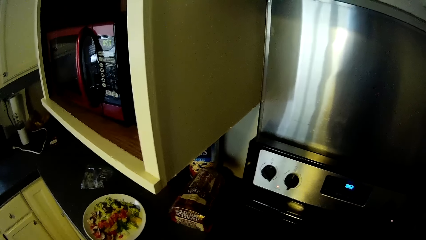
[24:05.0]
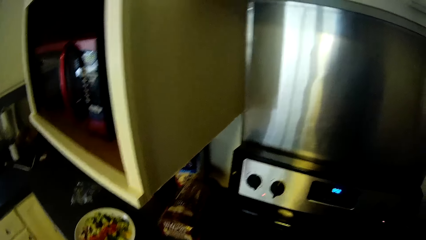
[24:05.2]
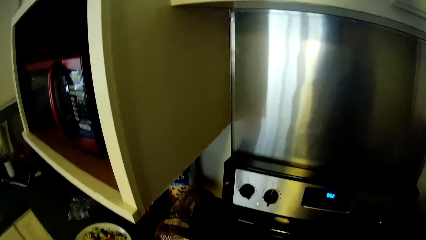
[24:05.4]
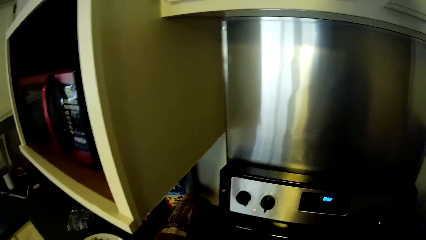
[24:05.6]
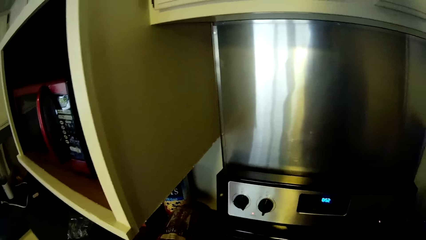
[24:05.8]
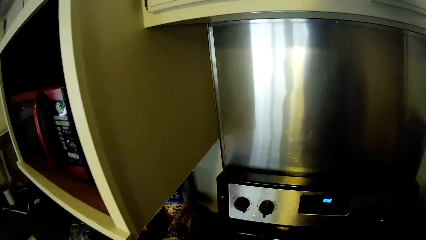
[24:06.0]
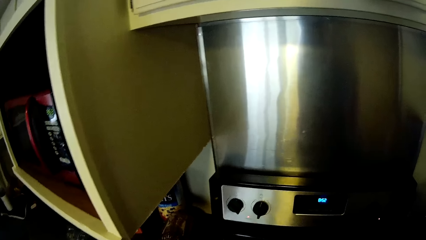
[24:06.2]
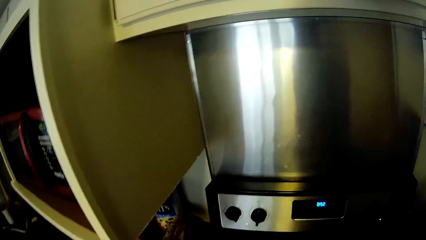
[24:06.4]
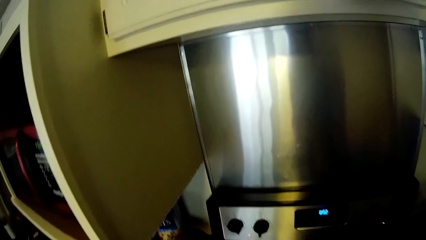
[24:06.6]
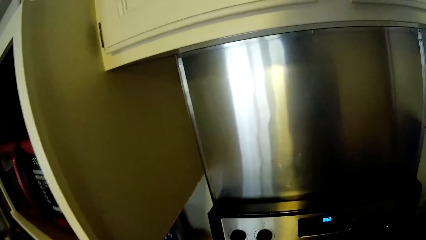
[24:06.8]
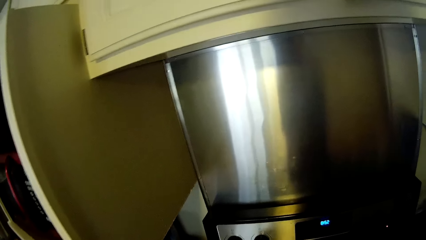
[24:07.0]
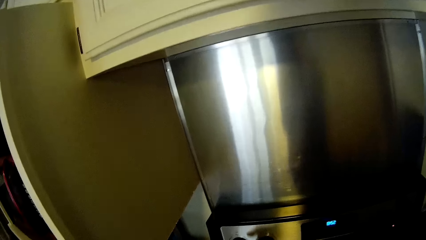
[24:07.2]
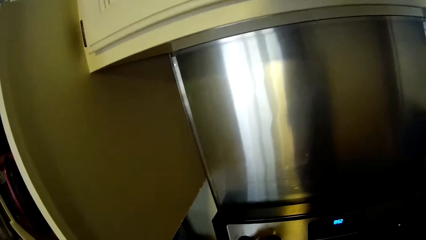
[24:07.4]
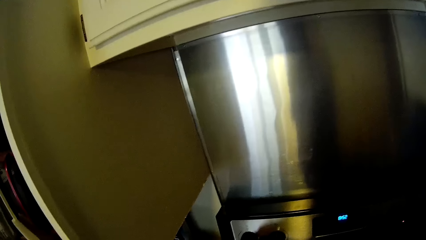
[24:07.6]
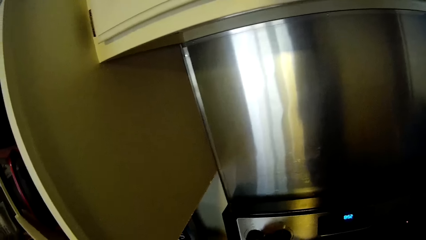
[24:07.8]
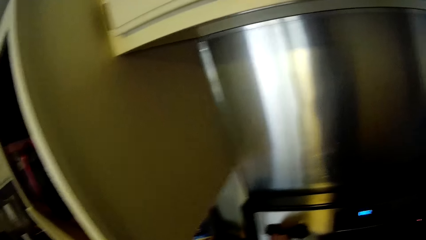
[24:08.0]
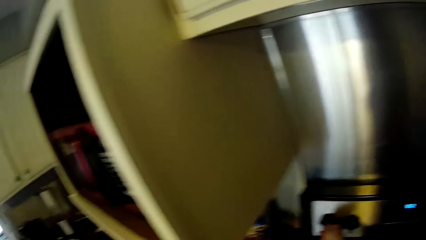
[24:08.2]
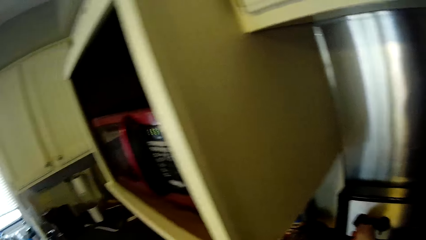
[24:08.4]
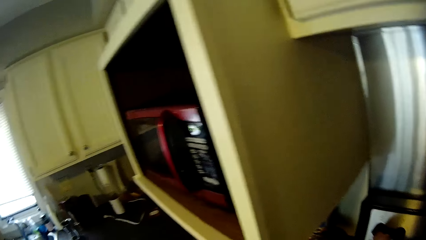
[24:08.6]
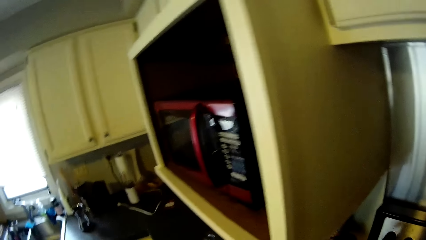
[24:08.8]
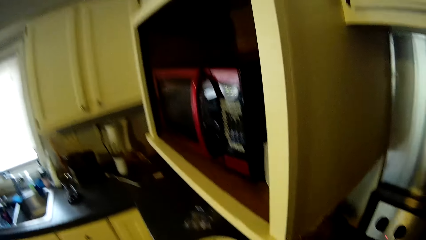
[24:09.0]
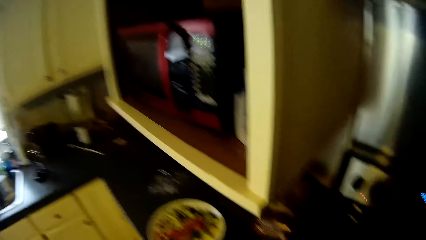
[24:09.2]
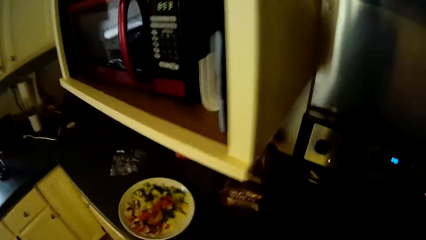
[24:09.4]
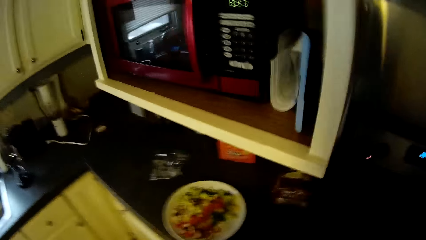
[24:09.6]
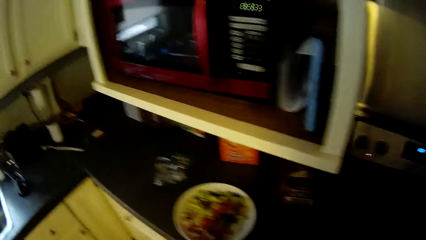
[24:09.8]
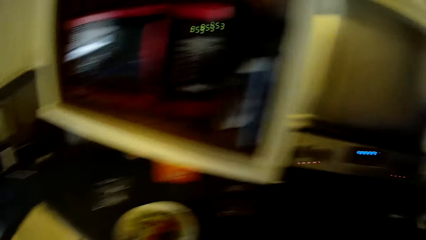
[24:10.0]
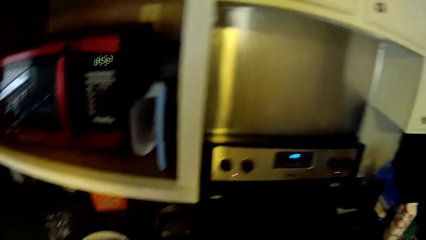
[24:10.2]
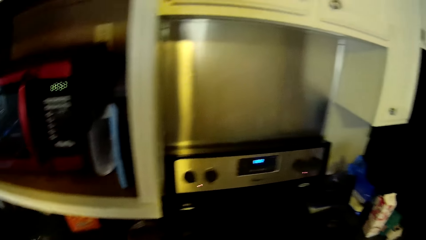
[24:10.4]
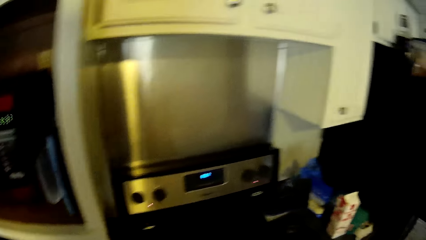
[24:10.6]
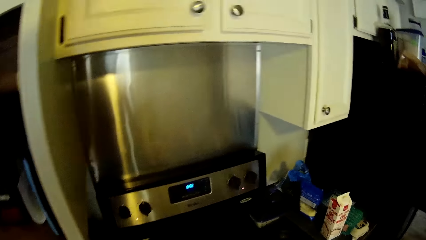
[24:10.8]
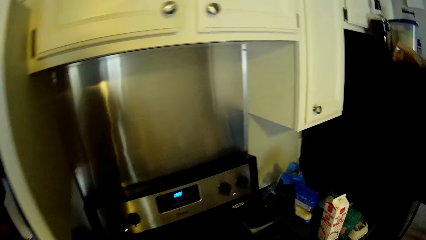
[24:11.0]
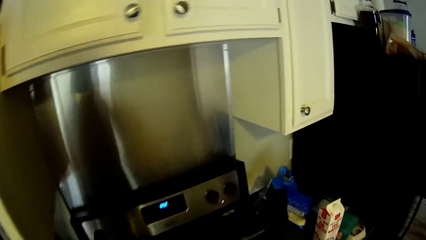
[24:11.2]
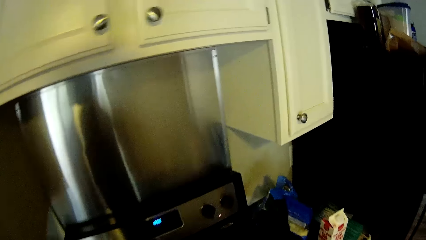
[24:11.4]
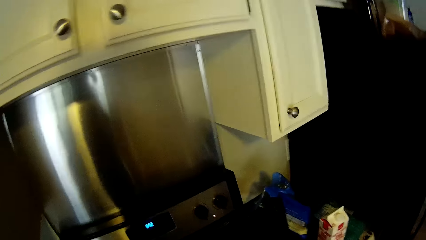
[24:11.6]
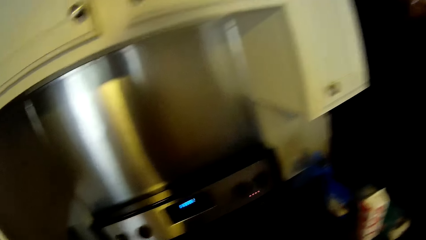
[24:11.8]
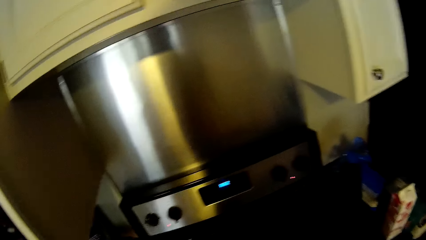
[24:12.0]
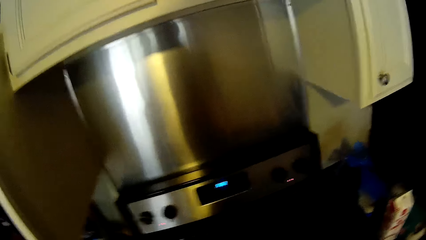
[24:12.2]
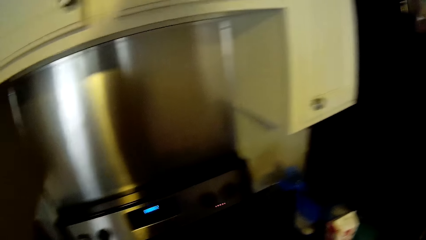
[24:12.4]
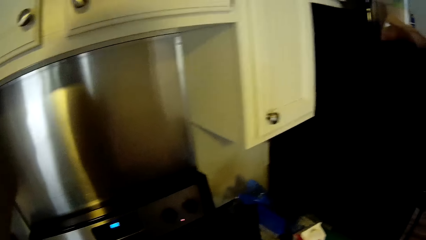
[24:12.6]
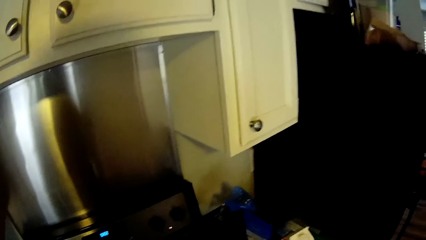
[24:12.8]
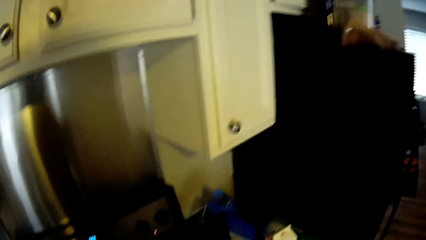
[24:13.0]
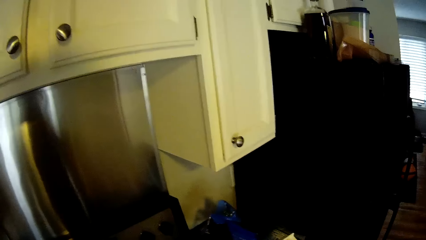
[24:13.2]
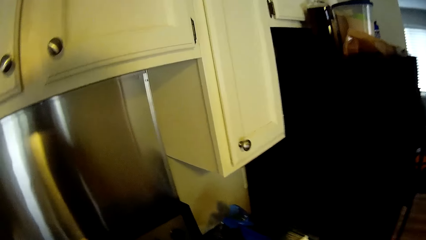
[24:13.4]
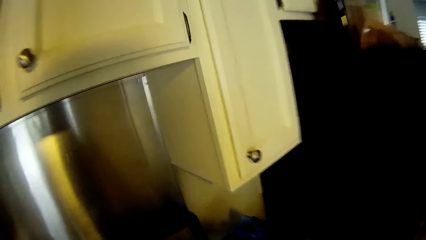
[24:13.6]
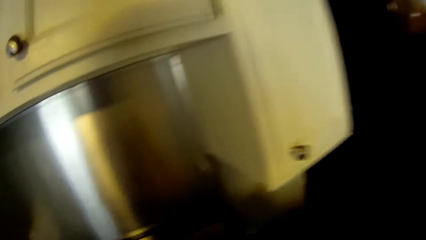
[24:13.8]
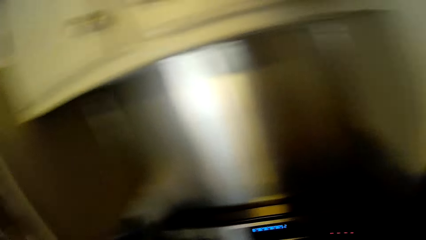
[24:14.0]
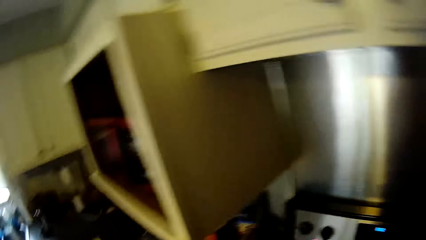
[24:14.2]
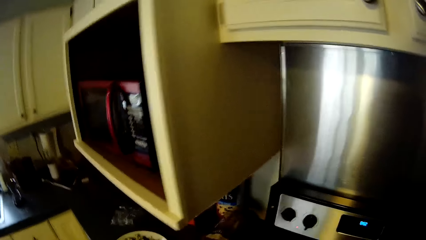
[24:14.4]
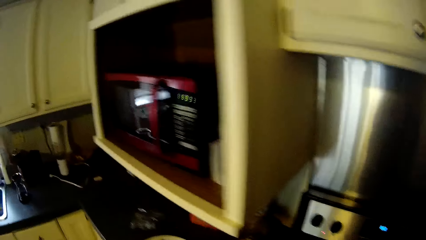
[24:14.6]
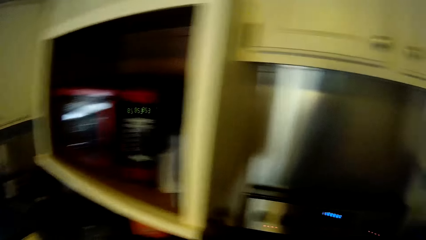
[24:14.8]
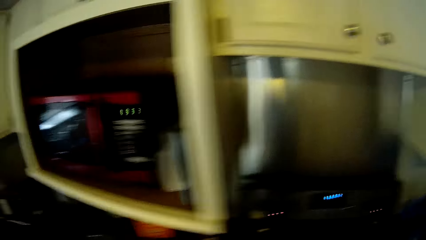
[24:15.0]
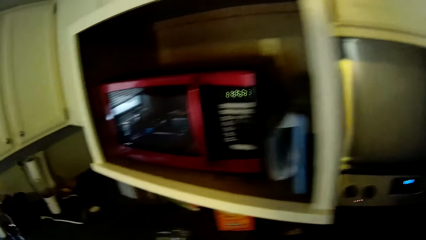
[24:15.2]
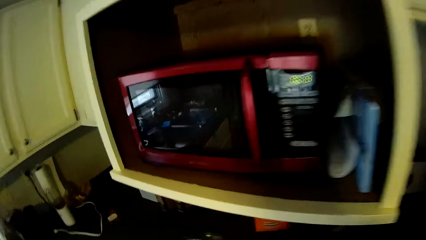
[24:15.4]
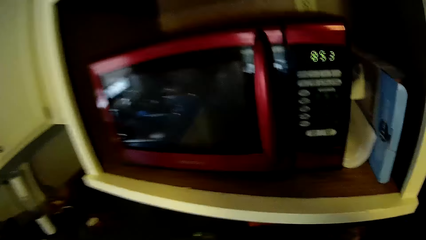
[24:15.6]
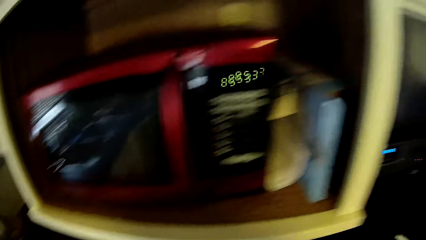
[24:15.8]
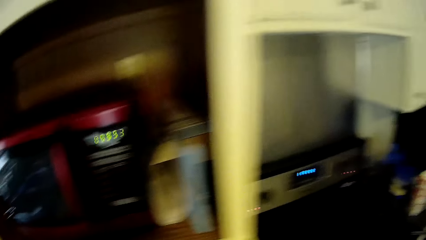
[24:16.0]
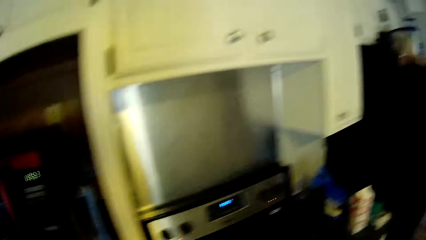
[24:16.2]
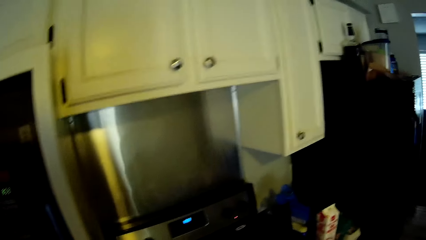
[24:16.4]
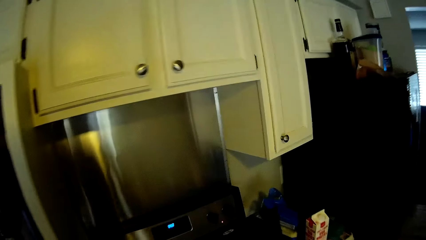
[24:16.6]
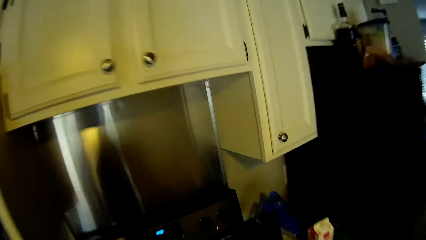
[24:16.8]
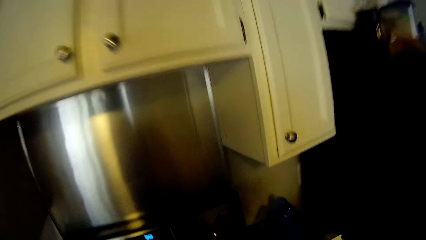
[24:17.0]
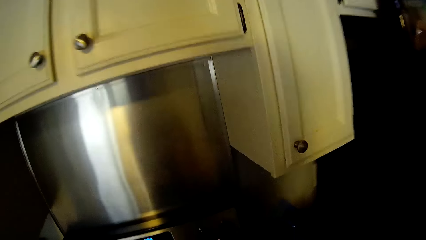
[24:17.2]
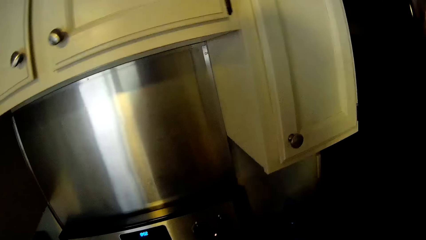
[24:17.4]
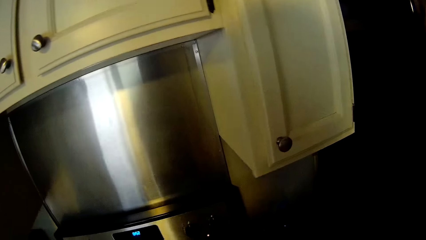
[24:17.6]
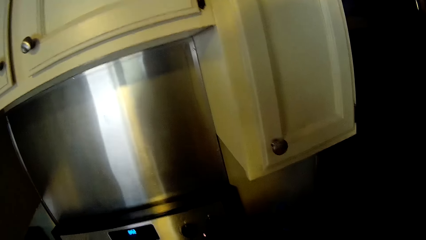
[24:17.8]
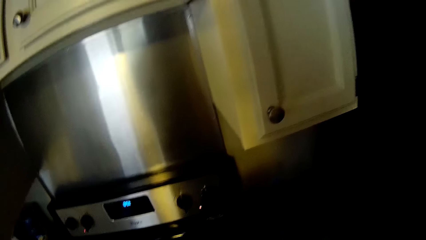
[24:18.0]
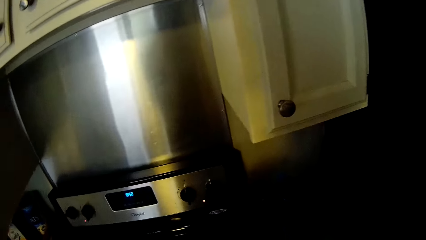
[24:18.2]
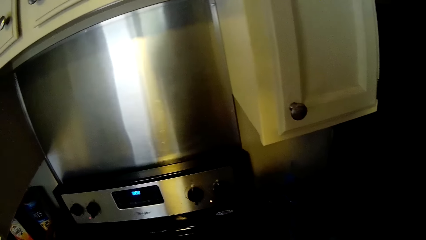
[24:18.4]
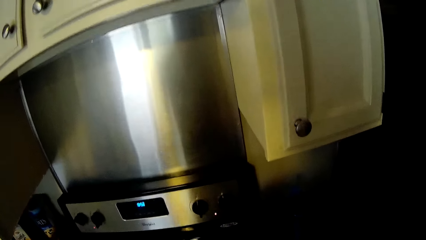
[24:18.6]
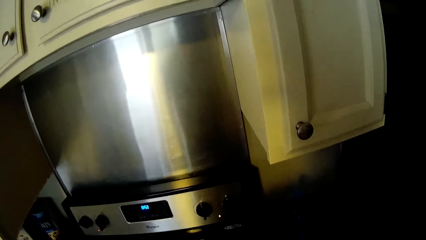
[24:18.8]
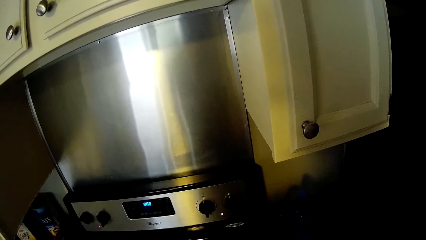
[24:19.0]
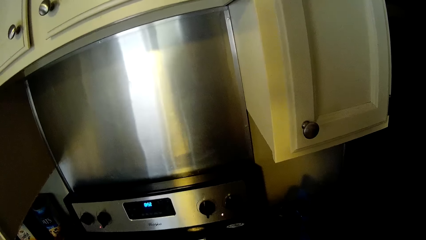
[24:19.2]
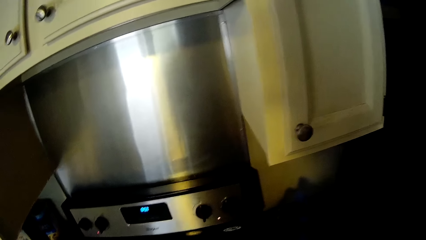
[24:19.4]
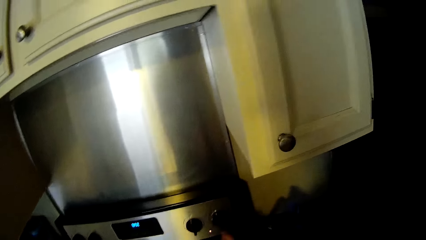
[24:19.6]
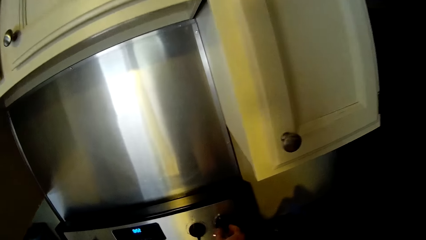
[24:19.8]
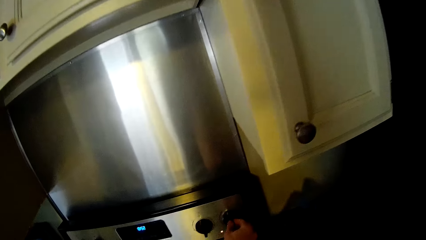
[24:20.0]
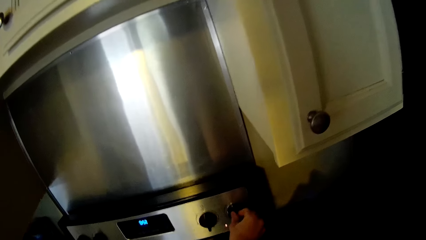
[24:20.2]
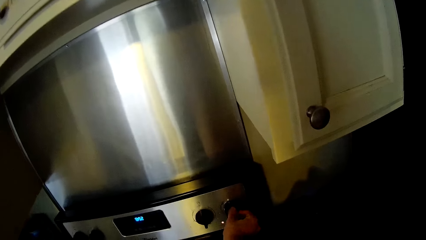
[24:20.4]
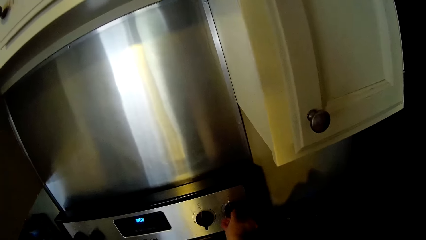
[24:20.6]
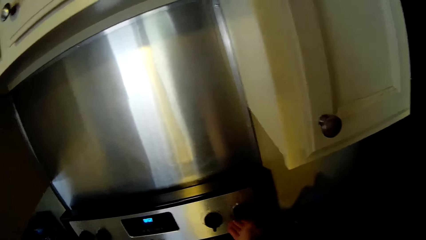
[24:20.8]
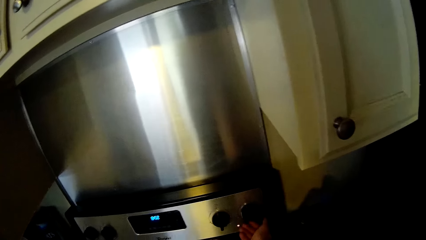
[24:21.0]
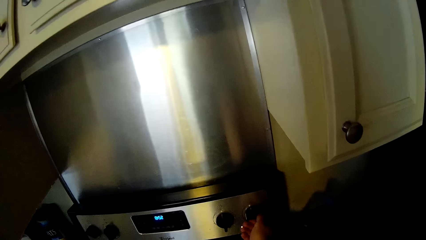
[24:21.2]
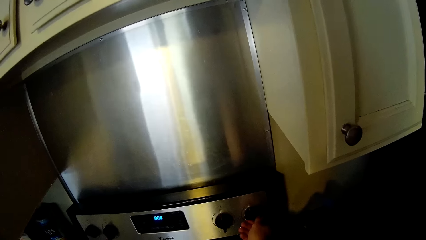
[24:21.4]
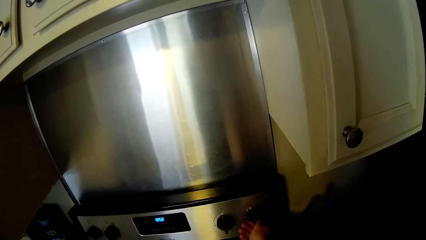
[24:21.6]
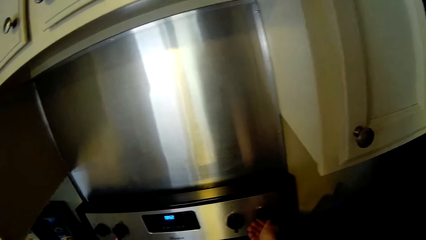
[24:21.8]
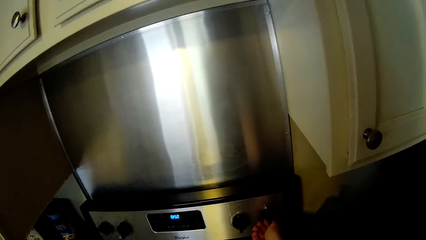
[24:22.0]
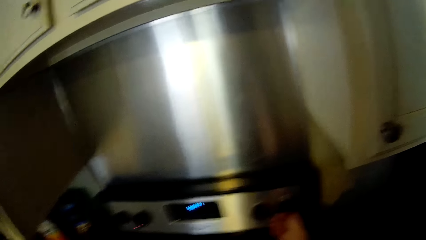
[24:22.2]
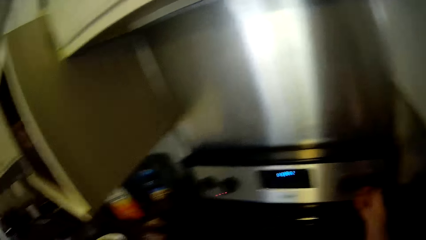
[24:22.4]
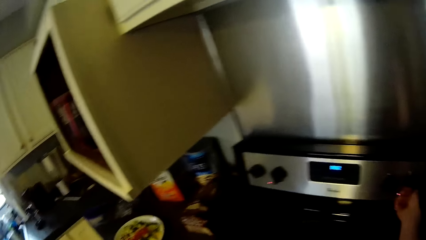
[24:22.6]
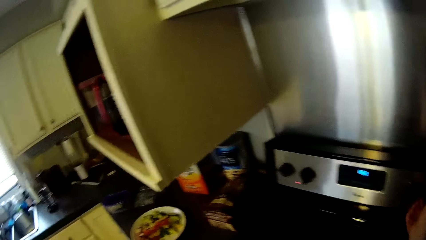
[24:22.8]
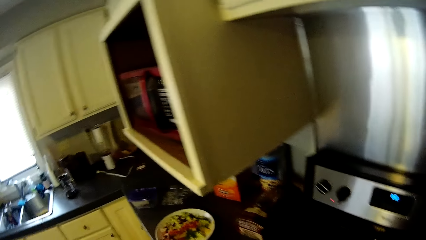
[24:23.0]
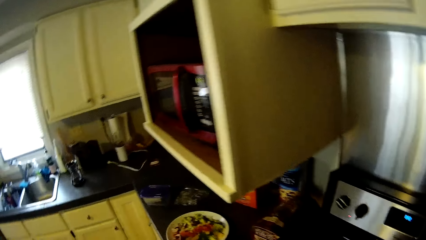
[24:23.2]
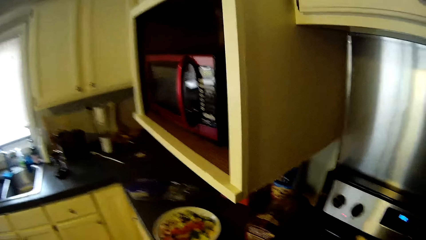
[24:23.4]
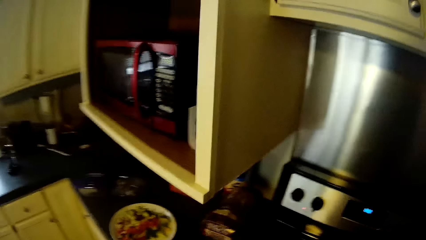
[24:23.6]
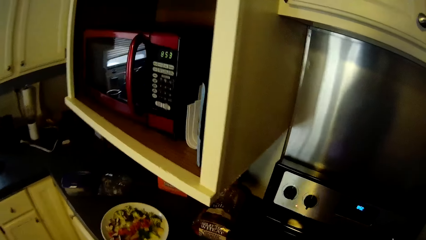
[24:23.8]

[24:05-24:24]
The camera wearer adjusts the heat of the cooker. They walk along the countertop in the kitchen. They stand in front of the cooker. They turn the knob of the cooker. They walk from the cooker.
